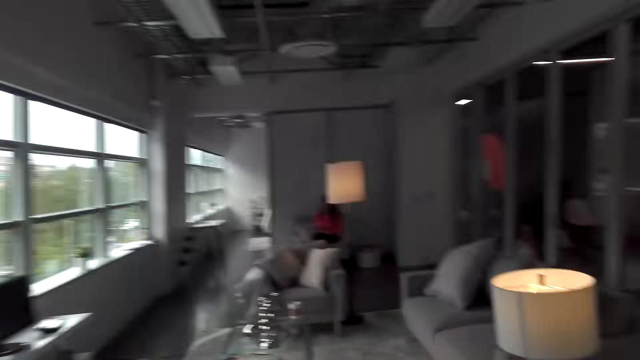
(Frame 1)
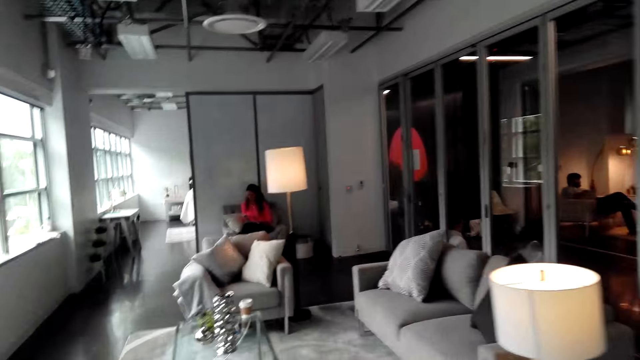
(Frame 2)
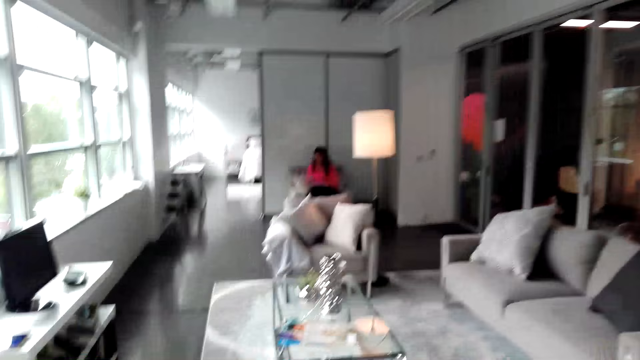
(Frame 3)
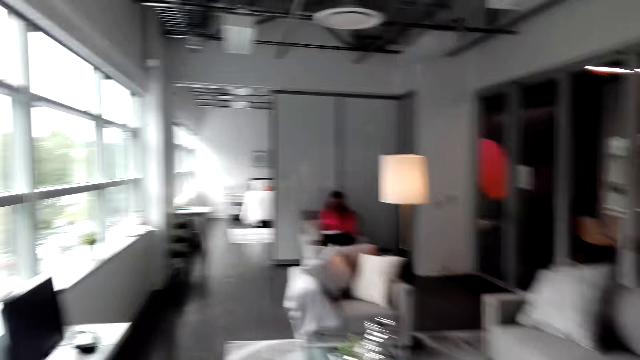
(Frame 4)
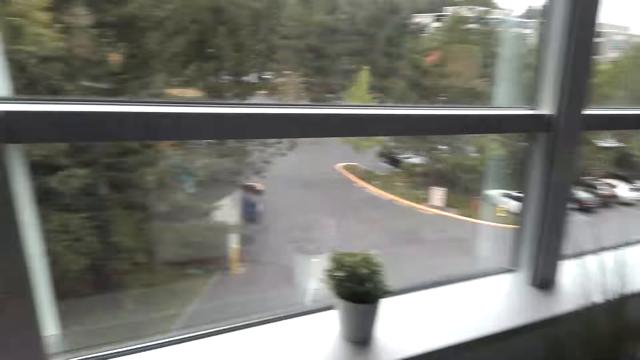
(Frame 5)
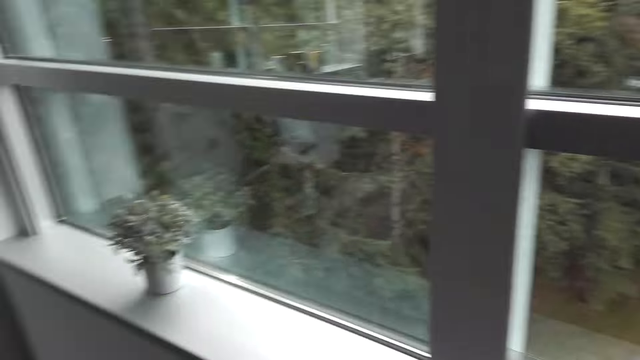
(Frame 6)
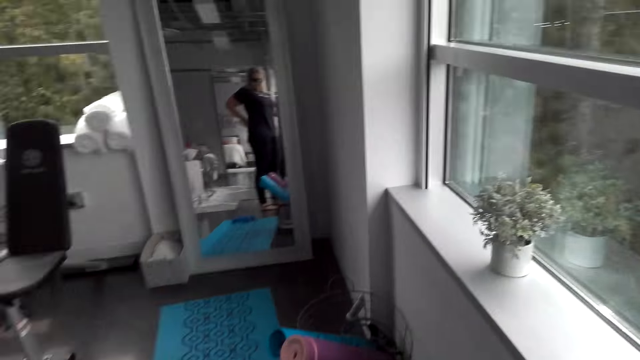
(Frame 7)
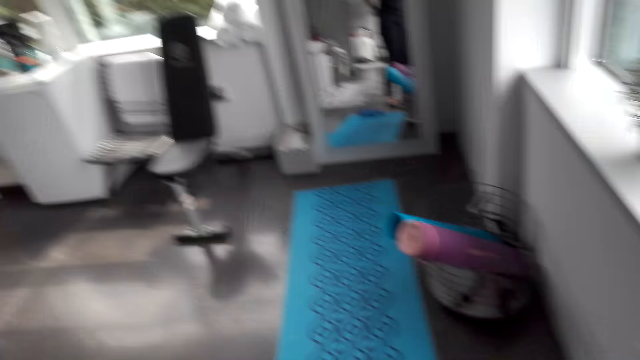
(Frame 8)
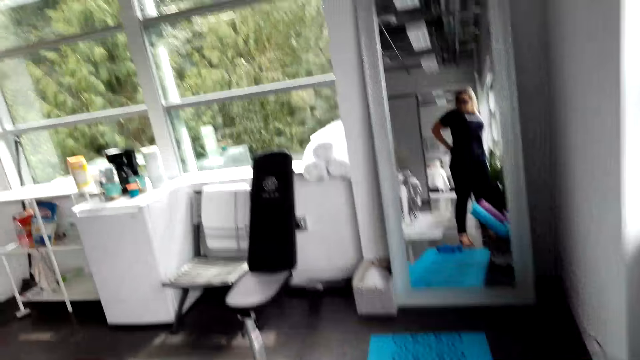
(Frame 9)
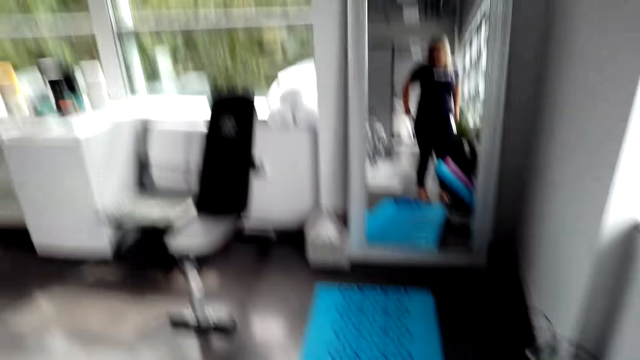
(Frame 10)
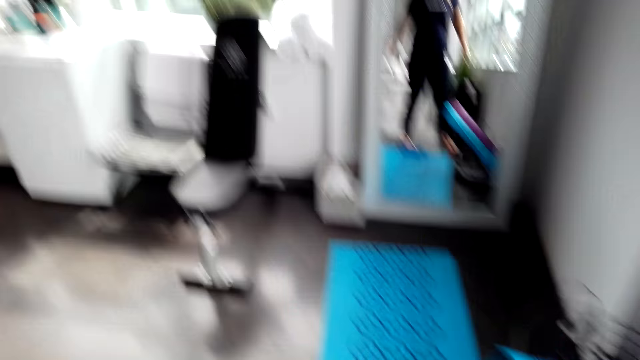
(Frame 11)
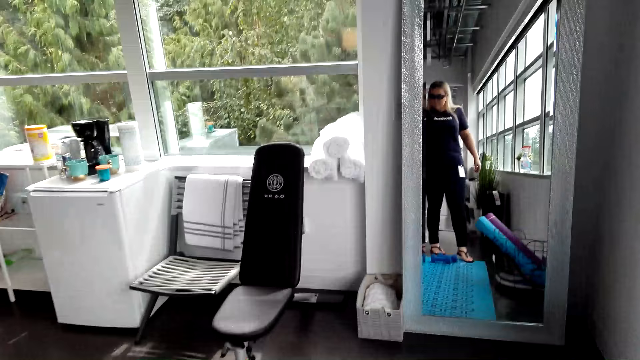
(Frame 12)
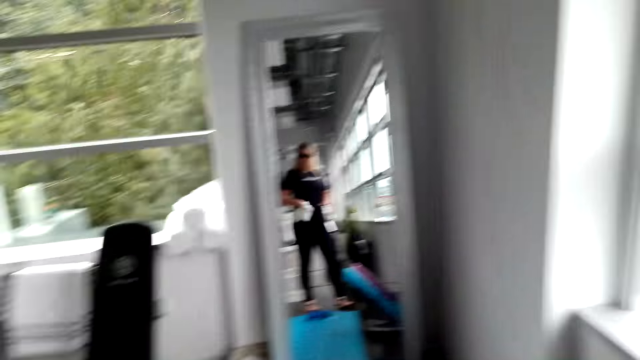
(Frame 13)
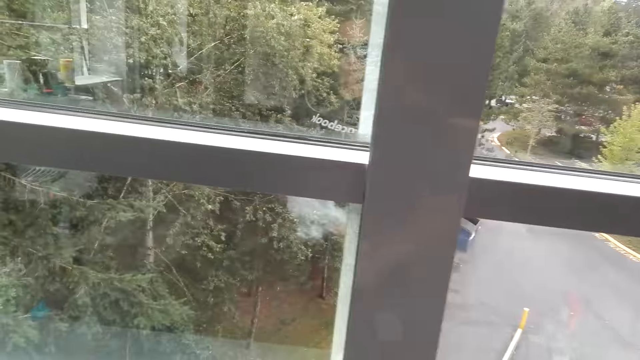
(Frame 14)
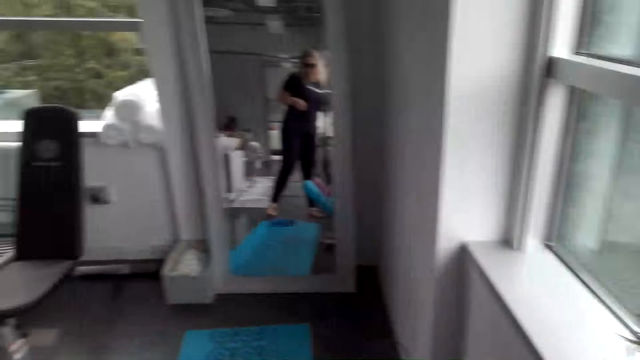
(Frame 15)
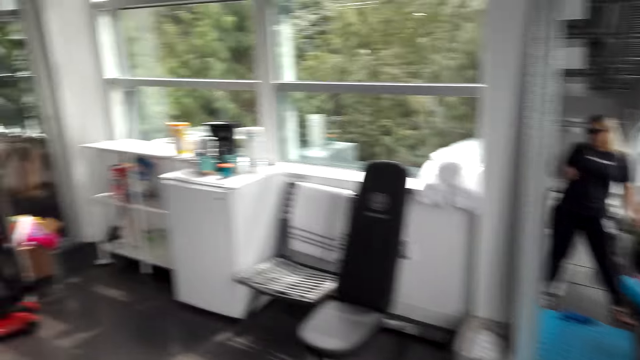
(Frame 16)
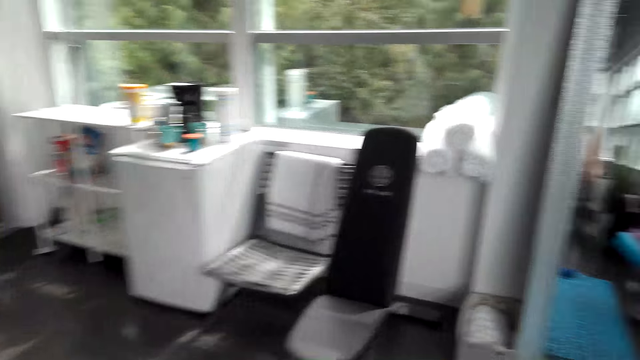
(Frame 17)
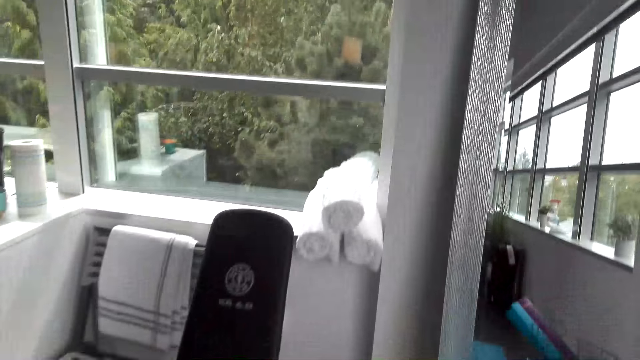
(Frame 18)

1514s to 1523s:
The camera wearer walks.

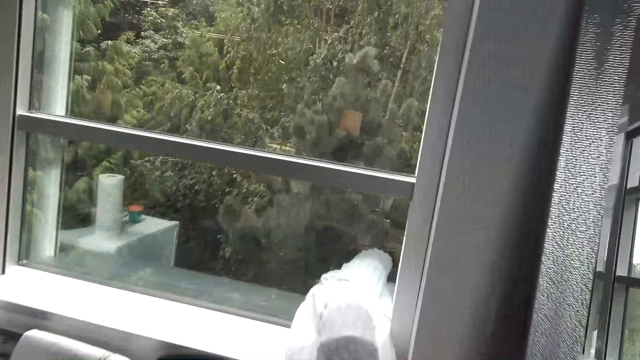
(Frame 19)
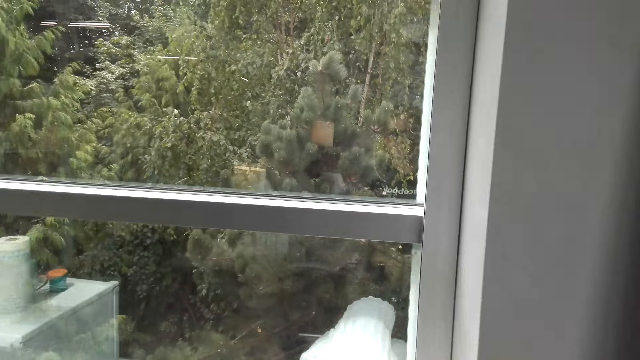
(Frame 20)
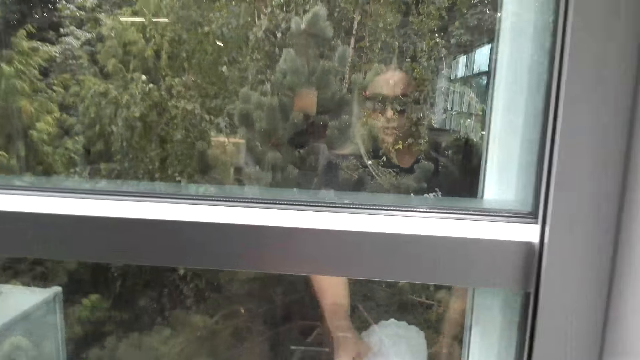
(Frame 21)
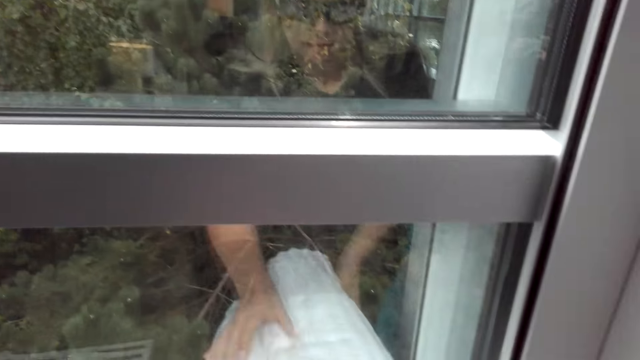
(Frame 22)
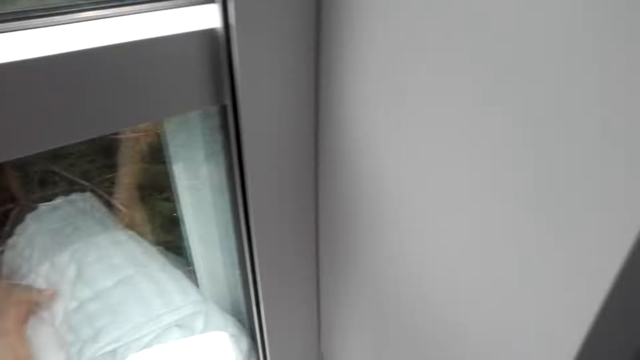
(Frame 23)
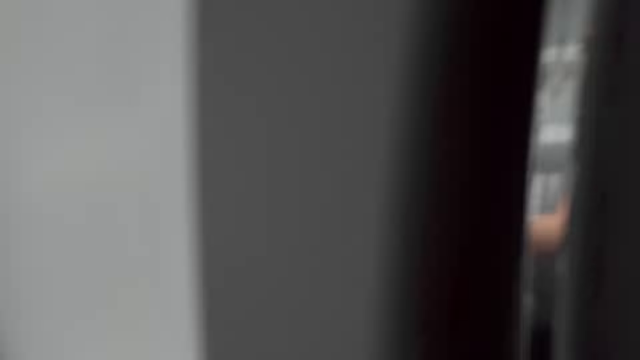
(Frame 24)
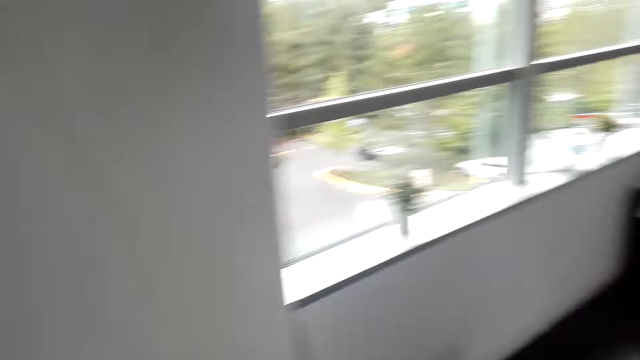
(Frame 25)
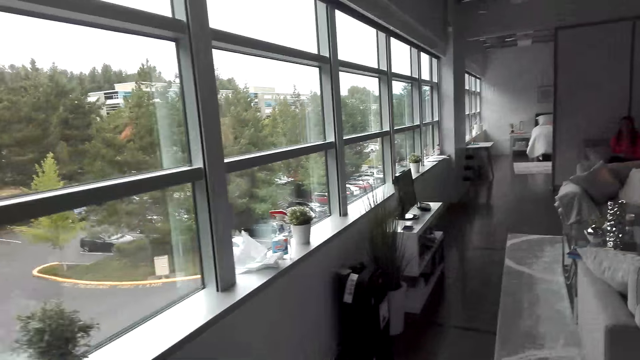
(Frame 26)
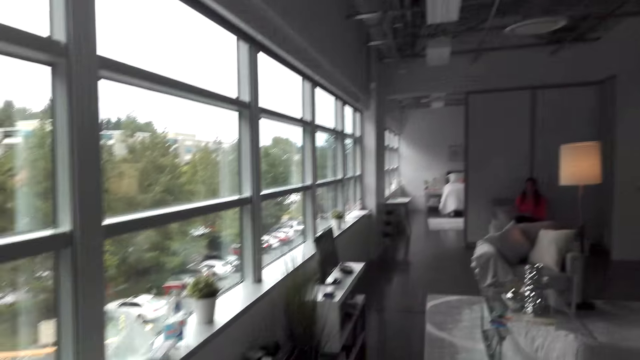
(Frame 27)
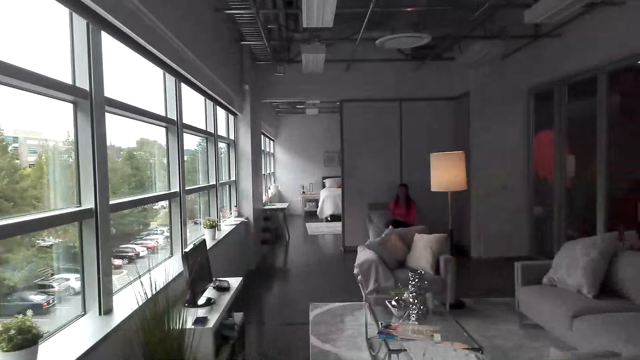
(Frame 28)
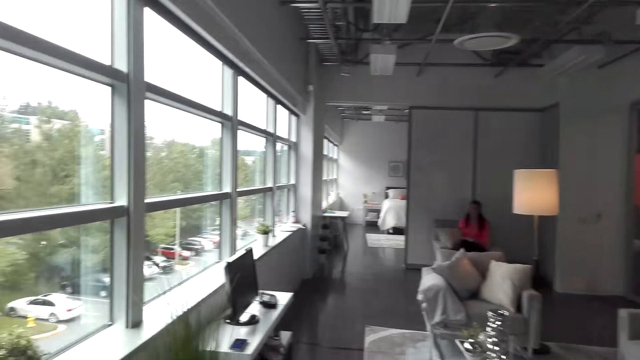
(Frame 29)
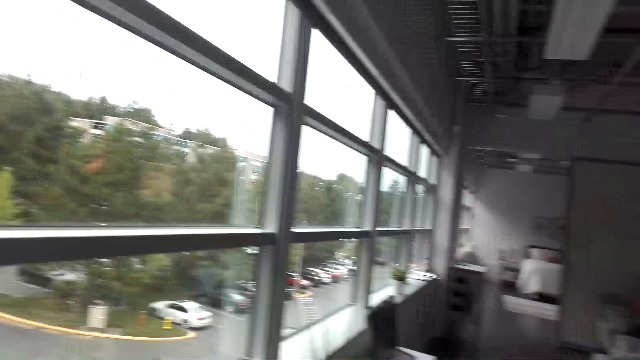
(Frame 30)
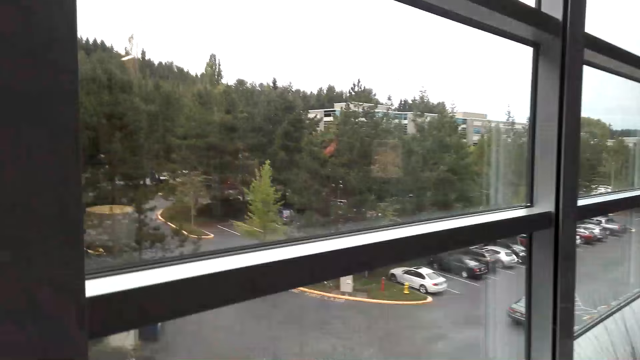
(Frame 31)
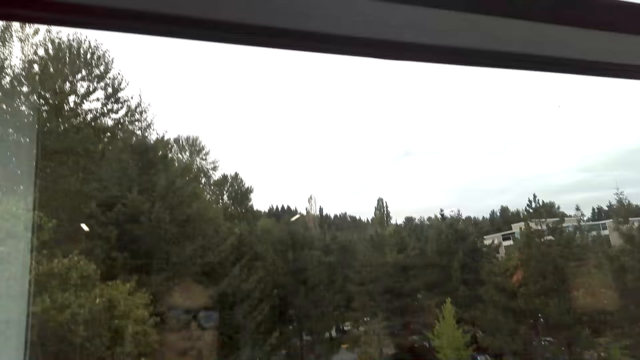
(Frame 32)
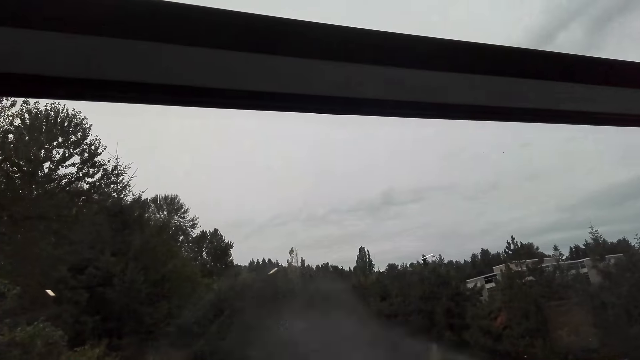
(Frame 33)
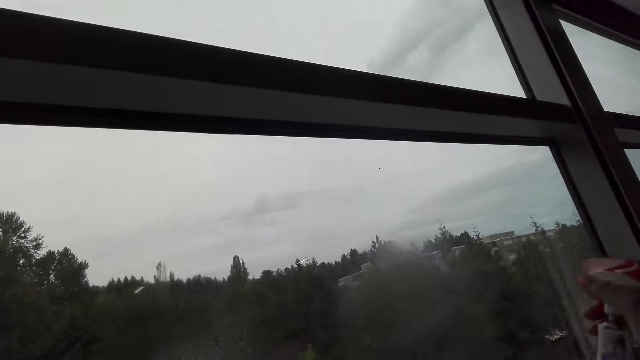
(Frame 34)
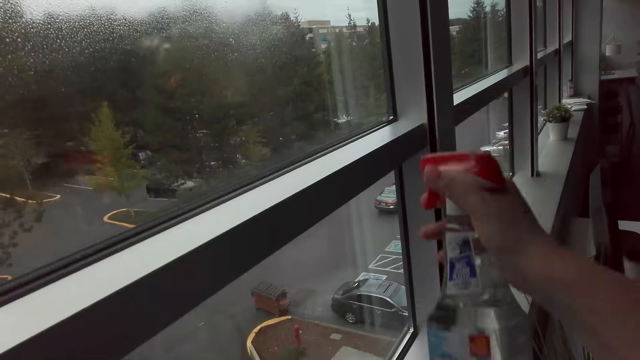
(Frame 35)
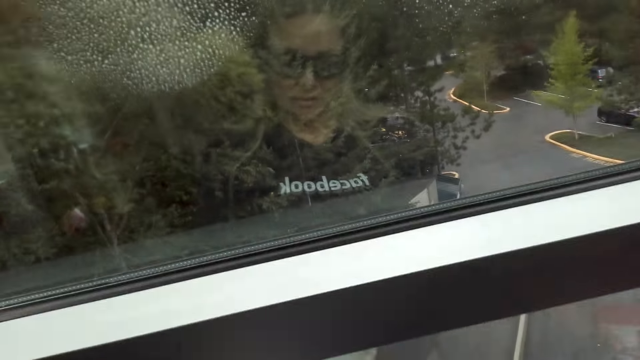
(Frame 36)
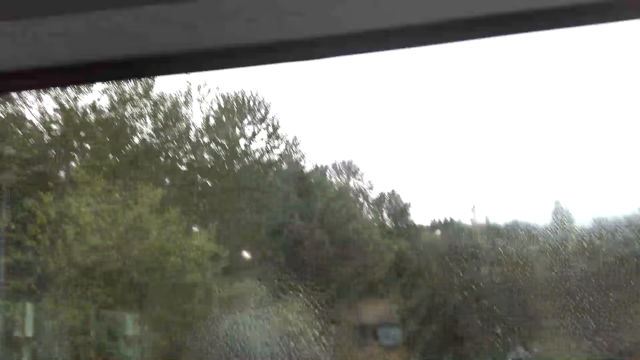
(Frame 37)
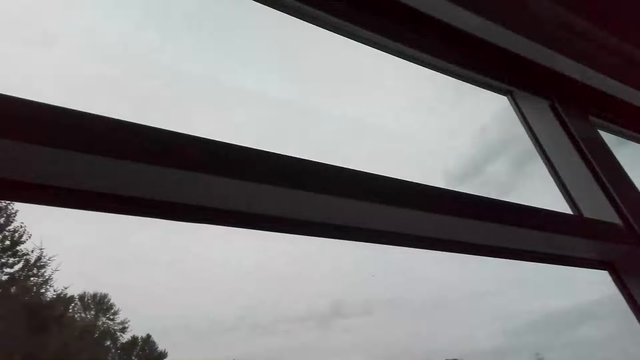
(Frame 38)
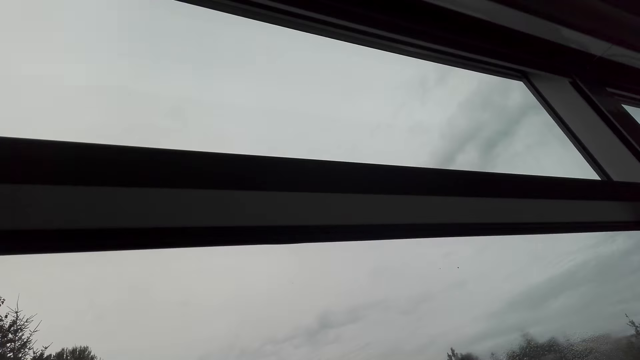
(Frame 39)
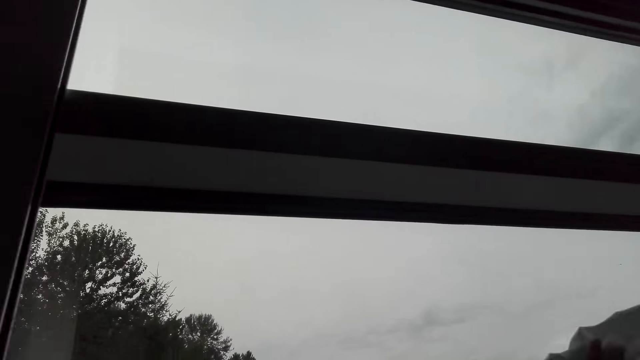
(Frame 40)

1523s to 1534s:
The camera wearer touches the window sheers. They pick up a towel. They walk in the room. They pick up the Windex glass cleaner and spray the window with the Windex glass cleaner. They drop the Windex glass cleaner. They wipe the window with the serviette.
